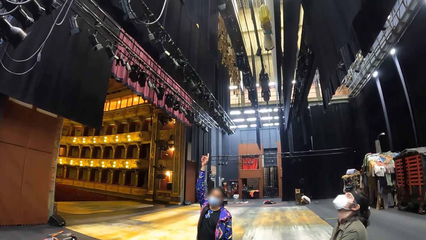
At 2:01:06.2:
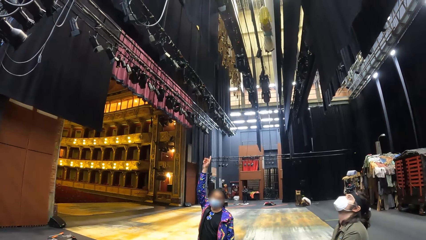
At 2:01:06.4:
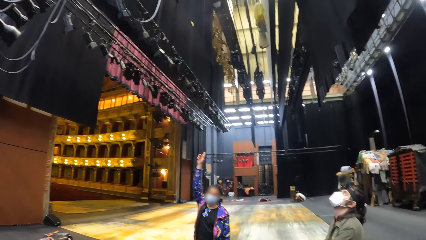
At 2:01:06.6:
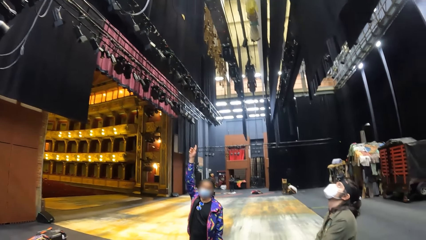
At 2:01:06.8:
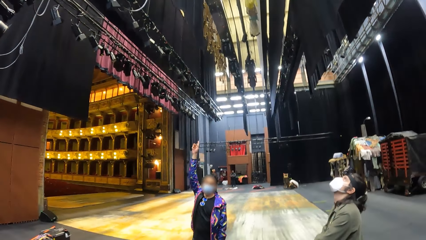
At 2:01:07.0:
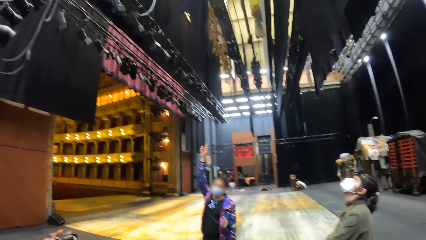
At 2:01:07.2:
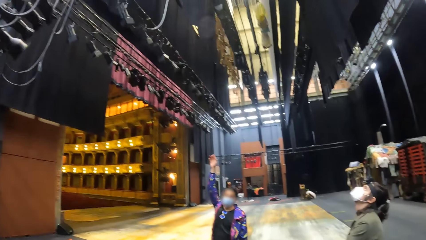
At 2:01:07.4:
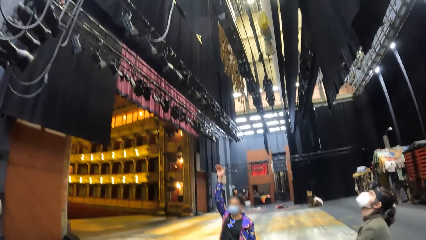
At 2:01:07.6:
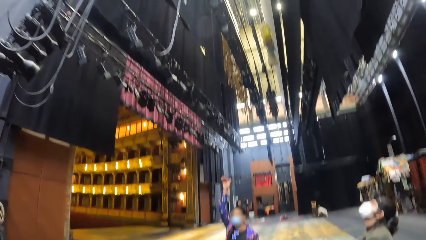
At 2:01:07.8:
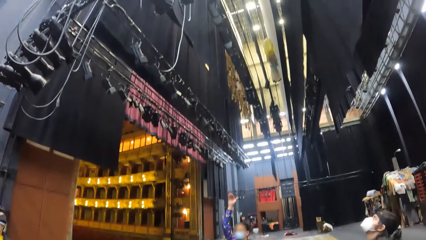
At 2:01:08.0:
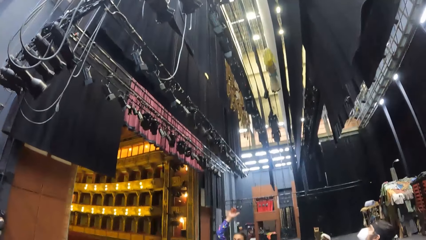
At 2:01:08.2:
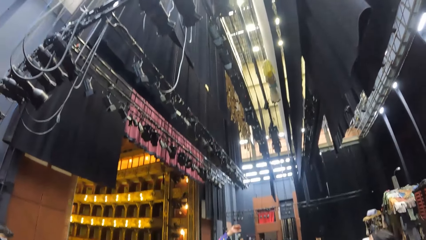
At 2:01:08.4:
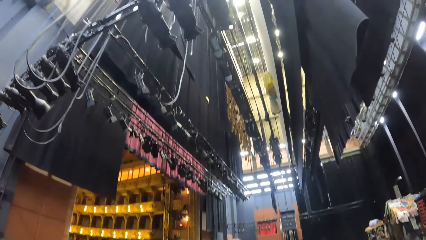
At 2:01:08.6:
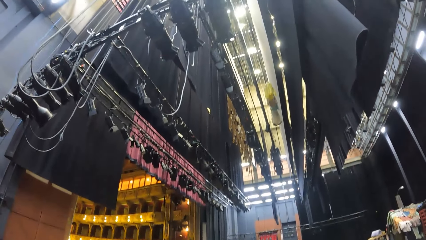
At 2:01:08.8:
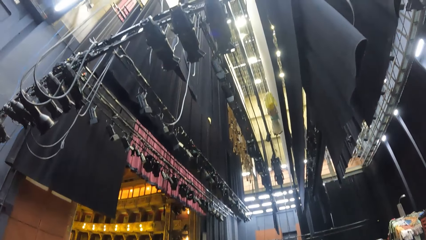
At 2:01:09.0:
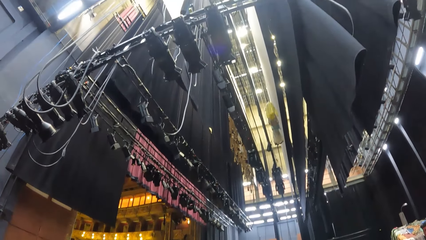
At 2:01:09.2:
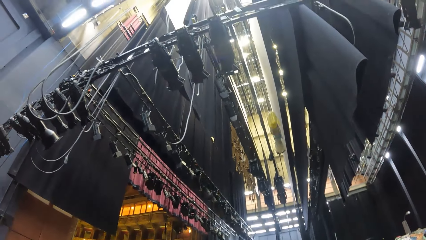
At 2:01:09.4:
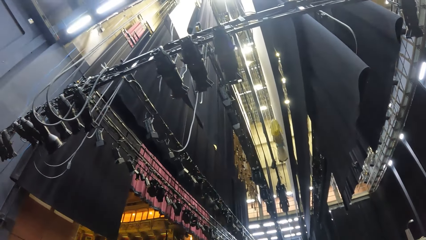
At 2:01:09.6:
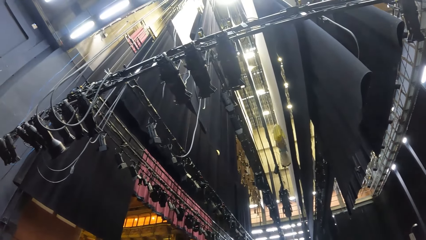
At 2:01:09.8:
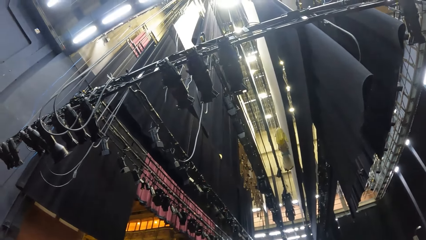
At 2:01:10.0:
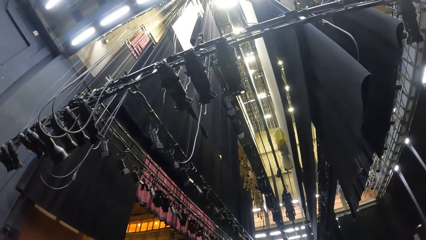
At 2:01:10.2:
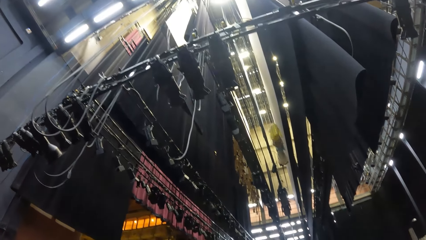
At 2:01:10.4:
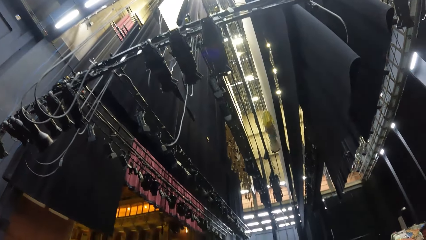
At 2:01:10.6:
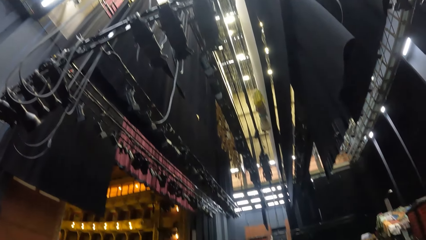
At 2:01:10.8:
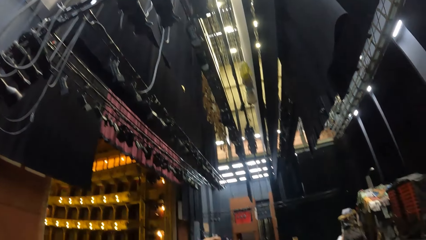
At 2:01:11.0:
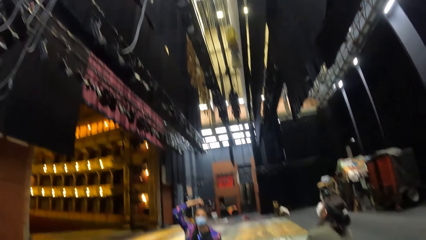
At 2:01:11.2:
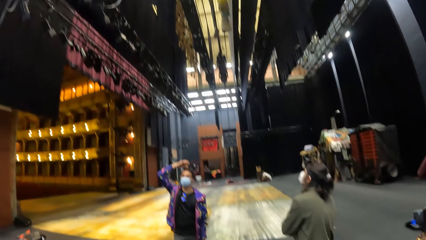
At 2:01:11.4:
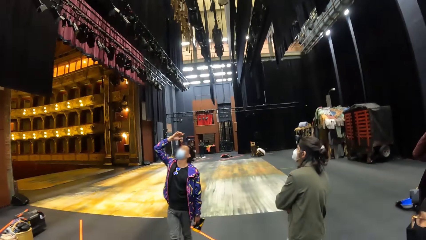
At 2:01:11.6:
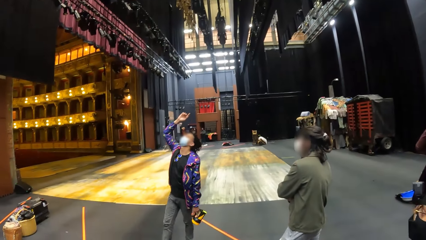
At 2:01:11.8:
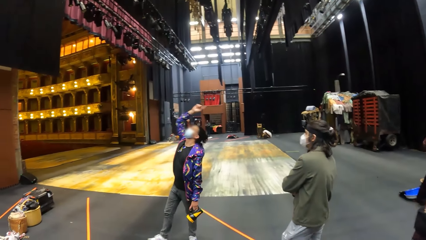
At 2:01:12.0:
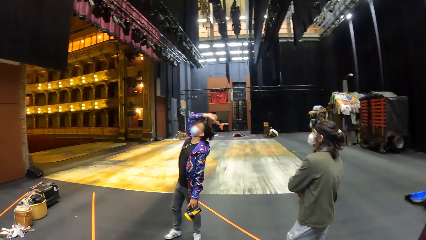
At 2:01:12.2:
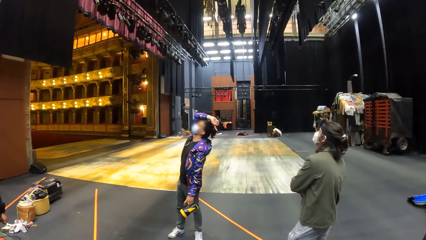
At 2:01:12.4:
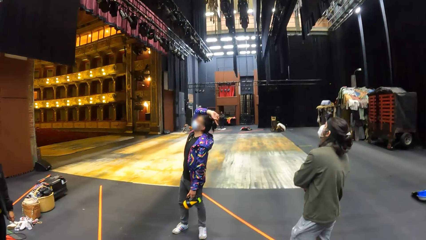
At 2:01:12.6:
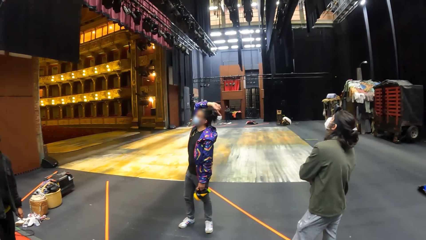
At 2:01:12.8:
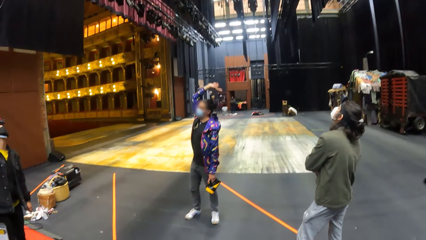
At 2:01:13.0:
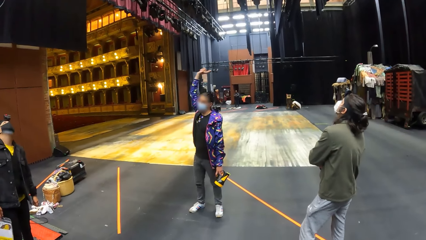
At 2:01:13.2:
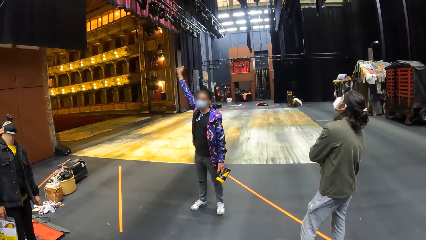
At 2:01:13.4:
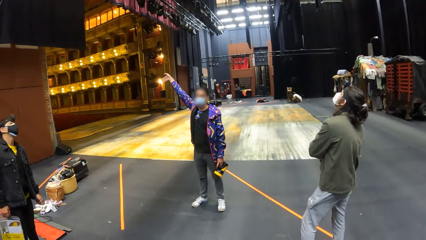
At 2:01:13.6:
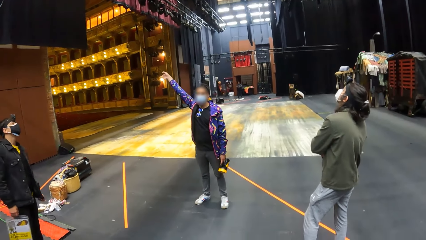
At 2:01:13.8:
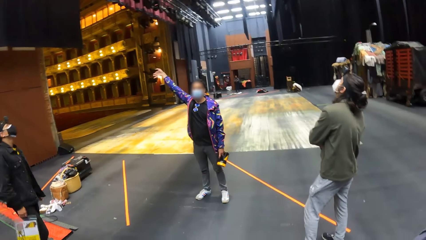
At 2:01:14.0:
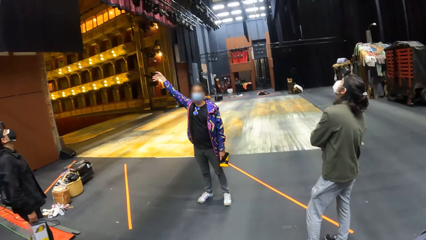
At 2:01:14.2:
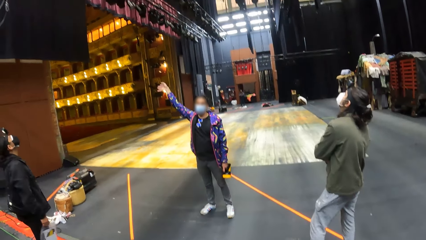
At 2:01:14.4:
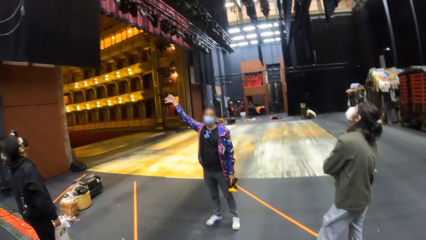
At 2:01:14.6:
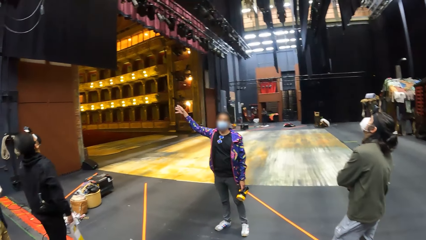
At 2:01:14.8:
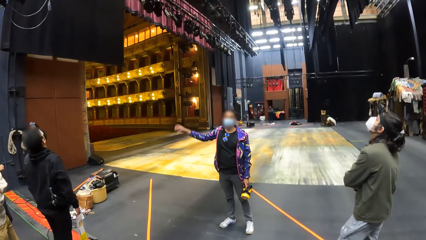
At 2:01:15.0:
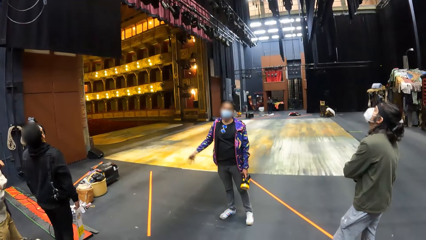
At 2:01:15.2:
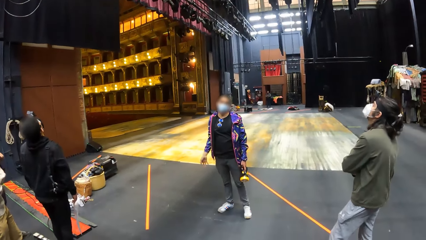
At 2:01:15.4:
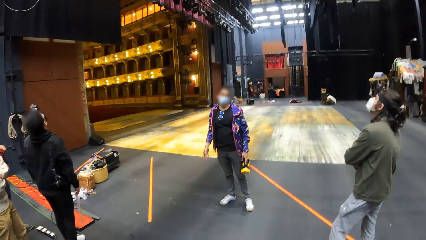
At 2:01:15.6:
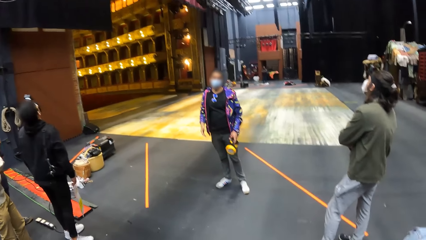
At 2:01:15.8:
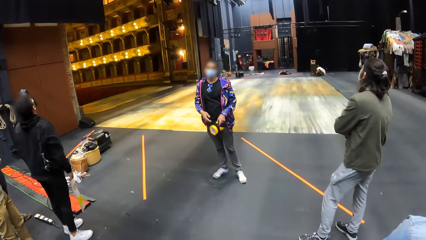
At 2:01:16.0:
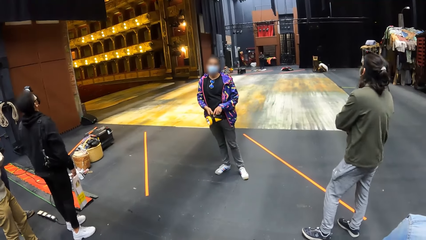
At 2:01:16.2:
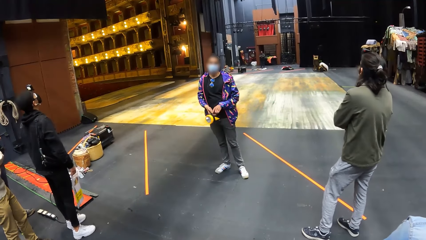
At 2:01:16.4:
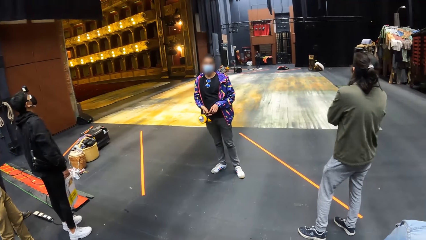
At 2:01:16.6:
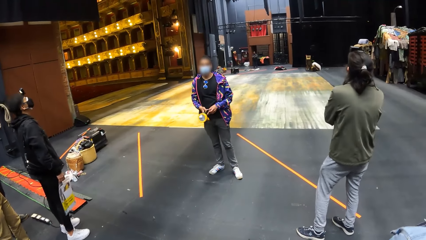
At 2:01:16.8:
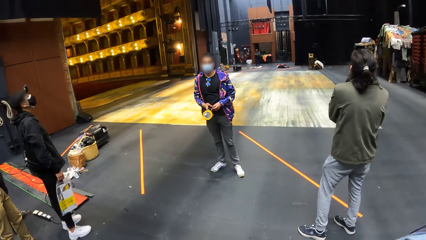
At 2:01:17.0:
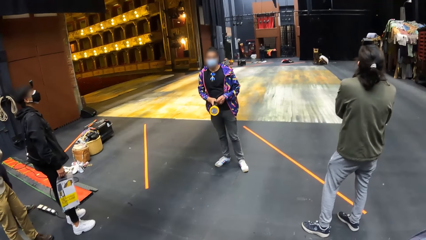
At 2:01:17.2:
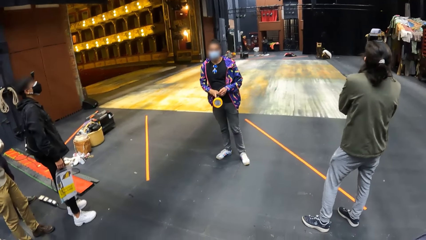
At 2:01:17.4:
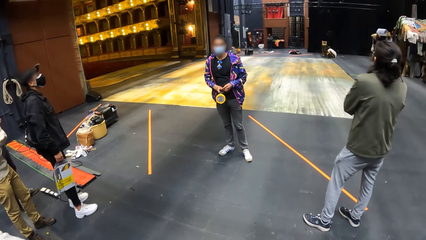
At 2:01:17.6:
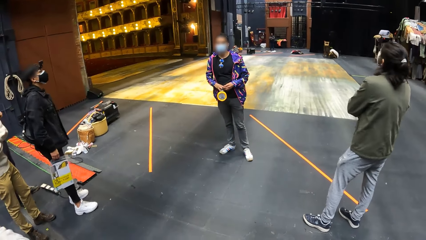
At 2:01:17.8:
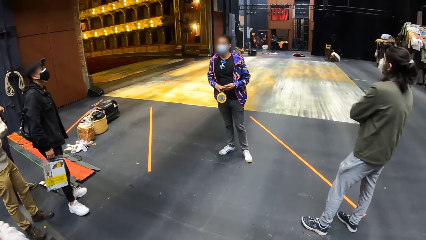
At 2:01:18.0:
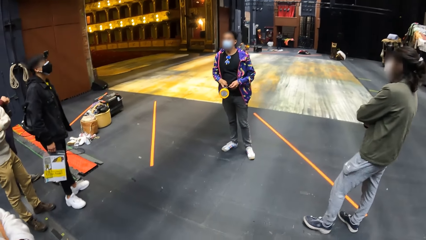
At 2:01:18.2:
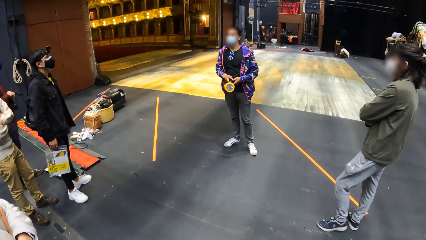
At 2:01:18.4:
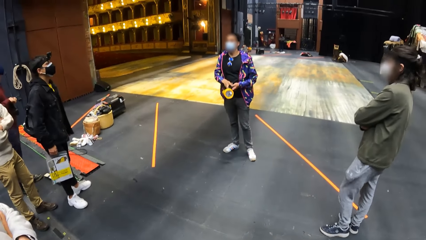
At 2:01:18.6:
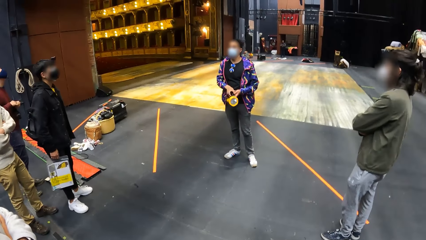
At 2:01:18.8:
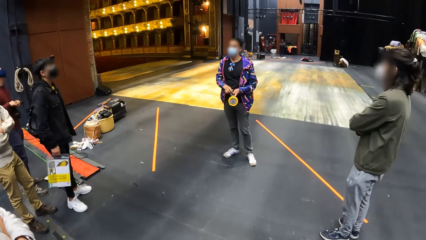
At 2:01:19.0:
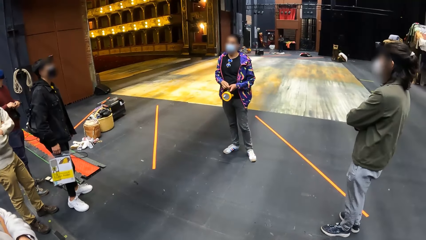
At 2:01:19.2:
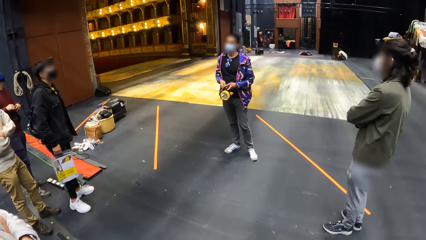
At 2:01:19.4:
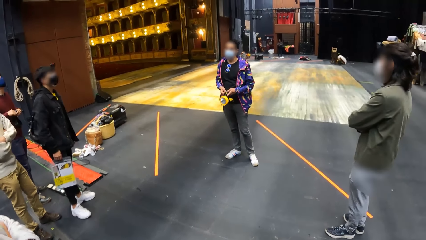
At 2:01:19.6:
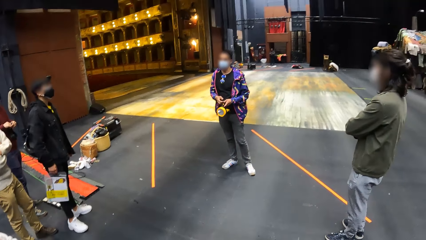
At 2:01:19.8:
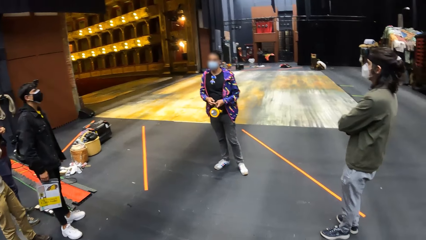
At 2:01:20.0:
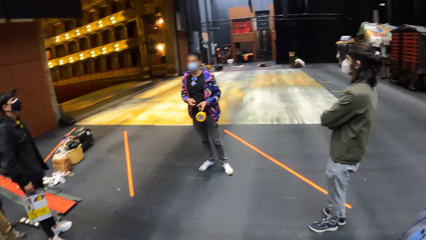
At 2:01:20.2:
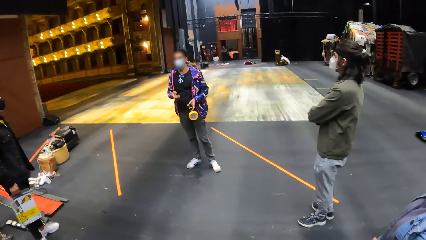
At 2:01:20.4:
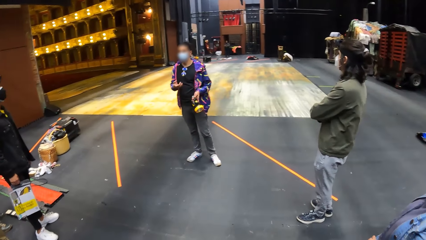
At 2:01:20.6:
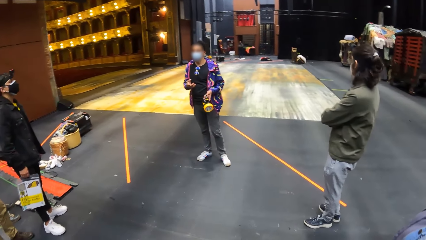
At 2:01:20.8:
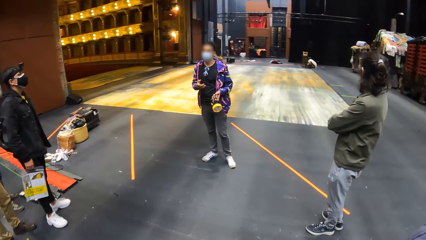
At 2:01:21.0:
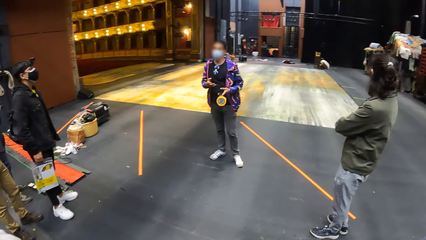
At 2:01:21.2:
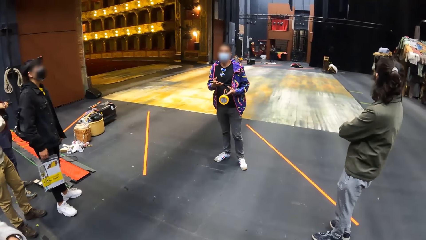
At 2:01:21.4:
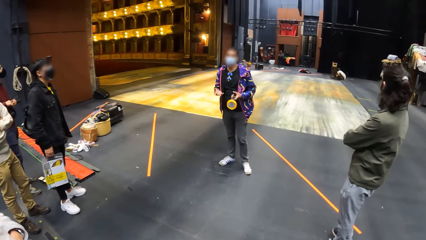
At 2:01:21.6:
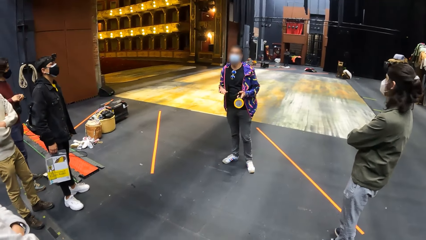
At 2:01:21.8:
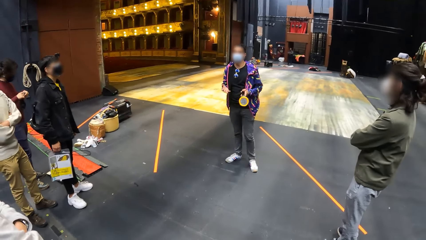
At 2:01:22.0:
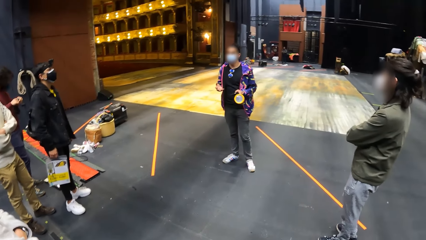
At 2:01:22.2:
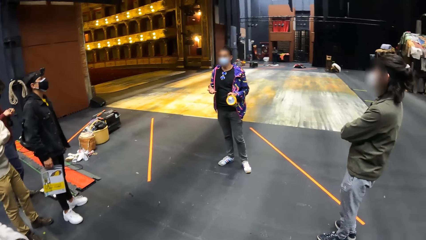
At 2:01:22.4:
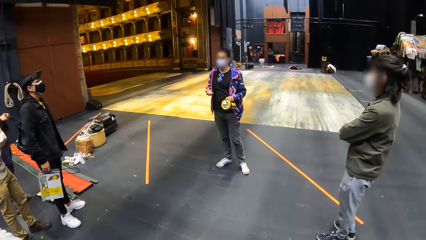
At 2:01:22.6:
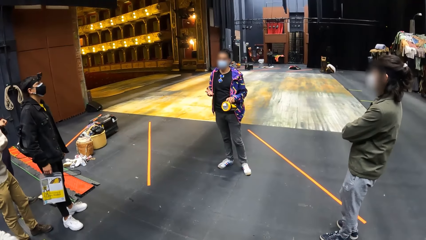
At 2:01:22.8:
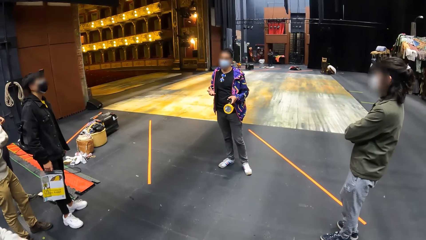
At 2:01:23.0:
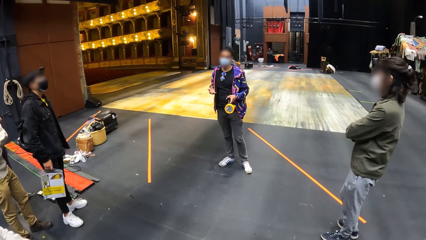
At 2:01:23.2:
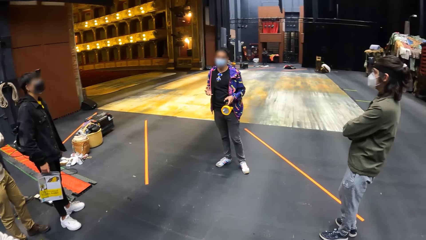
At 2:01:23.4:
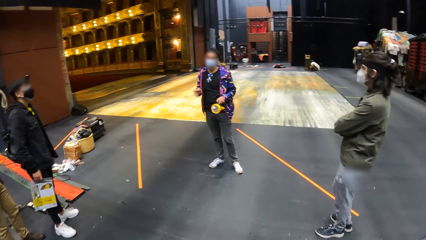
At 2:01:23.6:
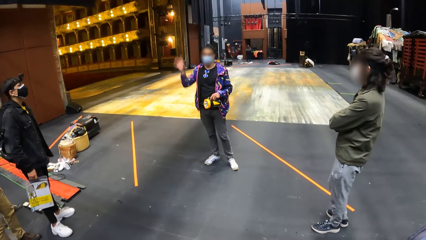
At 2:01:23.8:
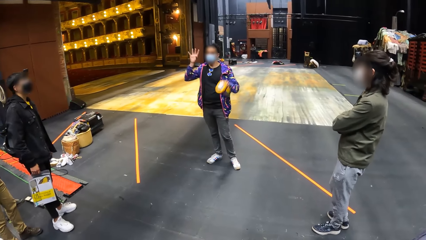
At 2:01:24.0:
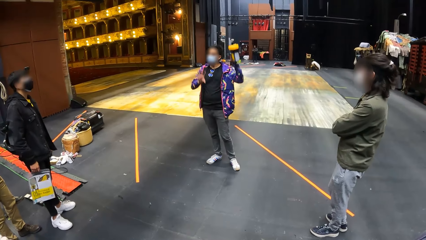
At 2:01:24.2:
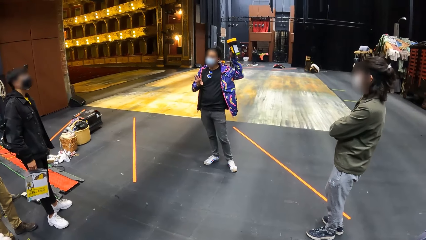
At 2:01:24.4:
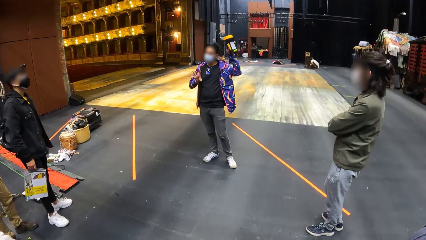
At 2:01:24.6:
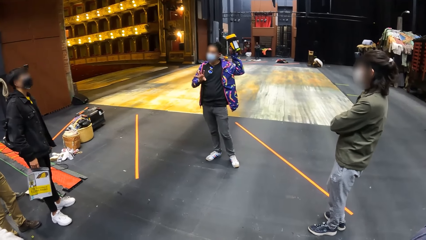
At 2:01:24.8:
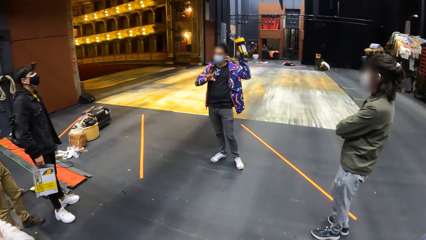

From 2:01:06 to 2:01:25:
The man holds the torchlight with his hands. The man holds the torchlight with his left hand.
